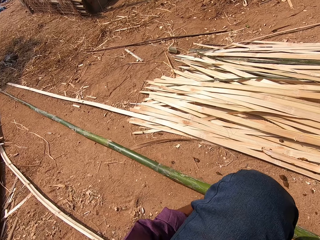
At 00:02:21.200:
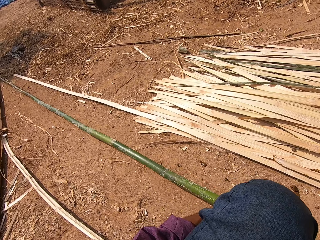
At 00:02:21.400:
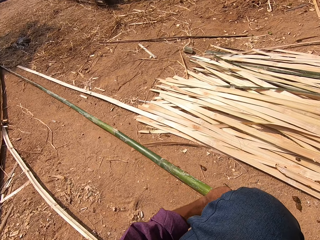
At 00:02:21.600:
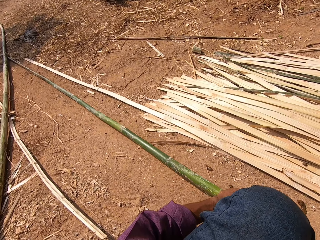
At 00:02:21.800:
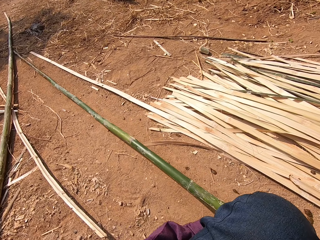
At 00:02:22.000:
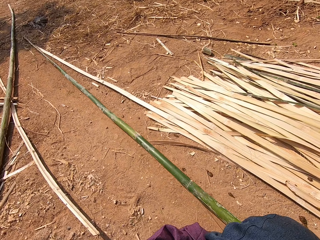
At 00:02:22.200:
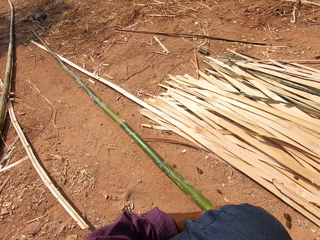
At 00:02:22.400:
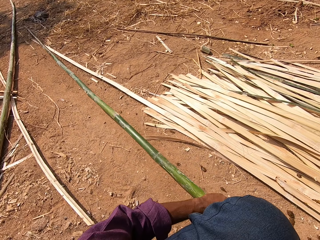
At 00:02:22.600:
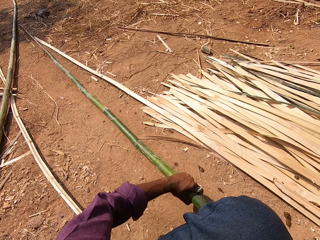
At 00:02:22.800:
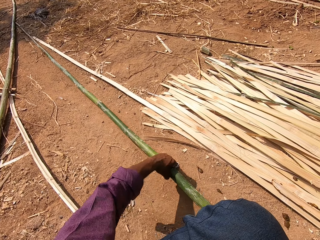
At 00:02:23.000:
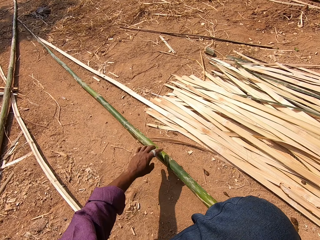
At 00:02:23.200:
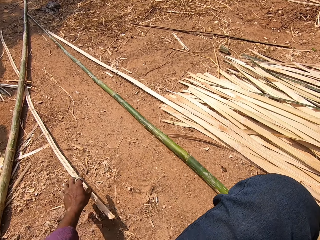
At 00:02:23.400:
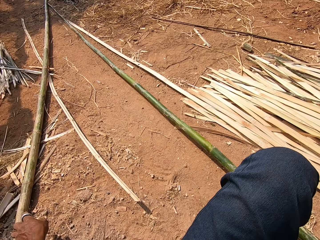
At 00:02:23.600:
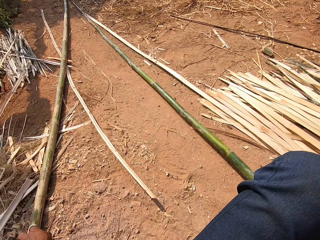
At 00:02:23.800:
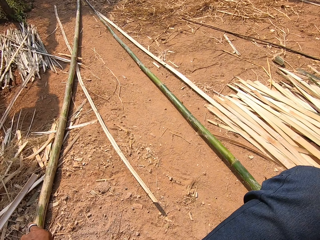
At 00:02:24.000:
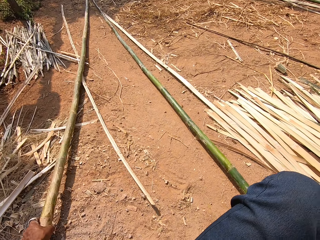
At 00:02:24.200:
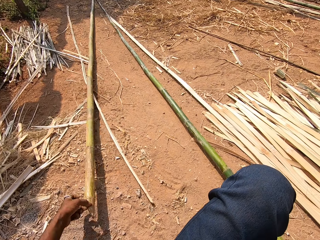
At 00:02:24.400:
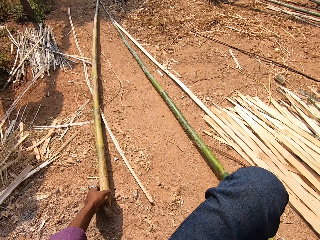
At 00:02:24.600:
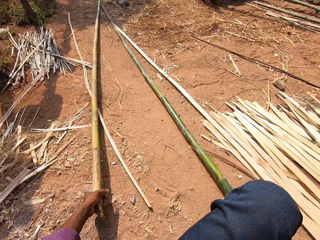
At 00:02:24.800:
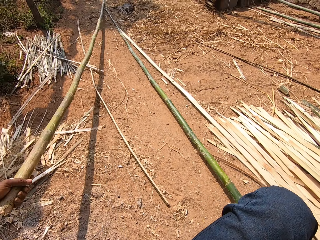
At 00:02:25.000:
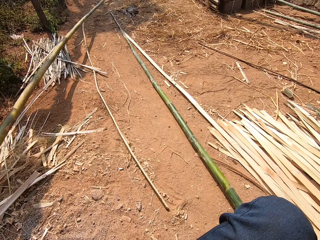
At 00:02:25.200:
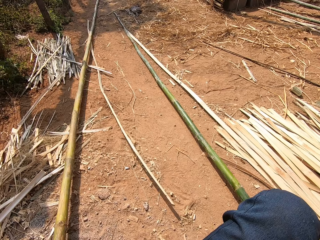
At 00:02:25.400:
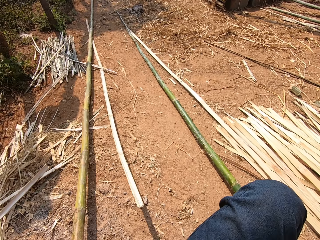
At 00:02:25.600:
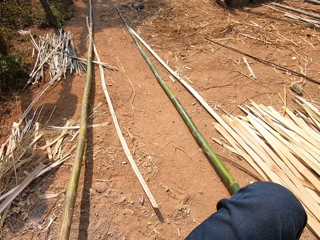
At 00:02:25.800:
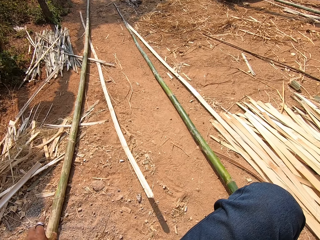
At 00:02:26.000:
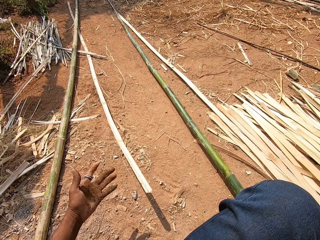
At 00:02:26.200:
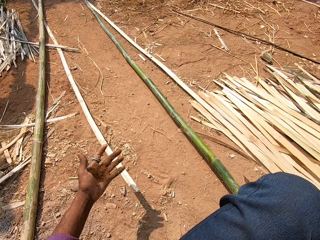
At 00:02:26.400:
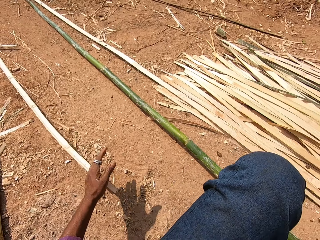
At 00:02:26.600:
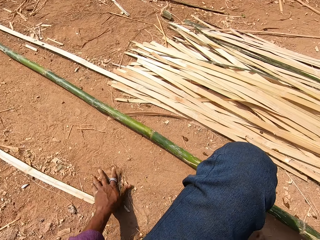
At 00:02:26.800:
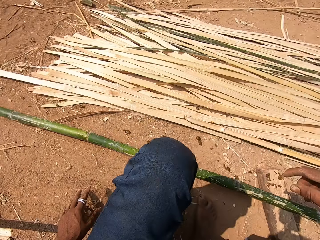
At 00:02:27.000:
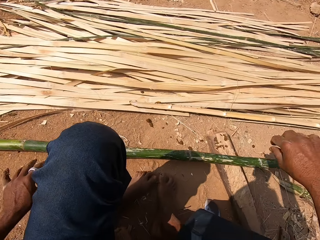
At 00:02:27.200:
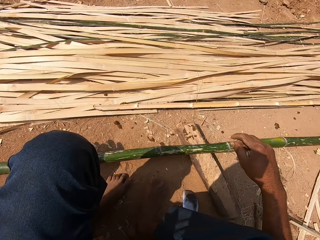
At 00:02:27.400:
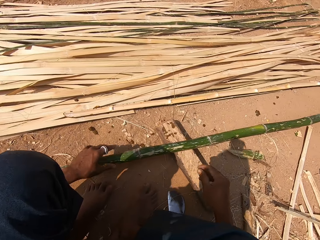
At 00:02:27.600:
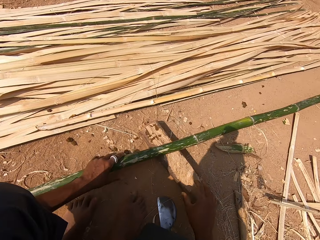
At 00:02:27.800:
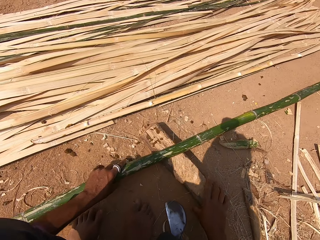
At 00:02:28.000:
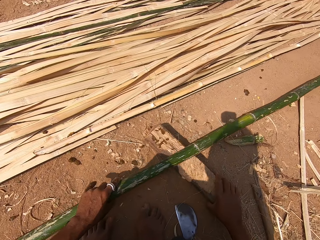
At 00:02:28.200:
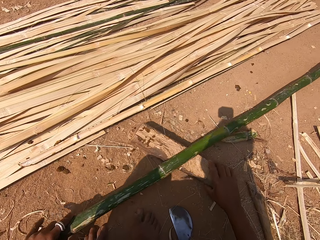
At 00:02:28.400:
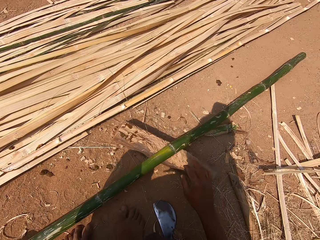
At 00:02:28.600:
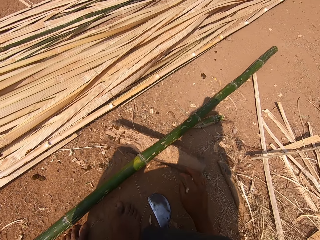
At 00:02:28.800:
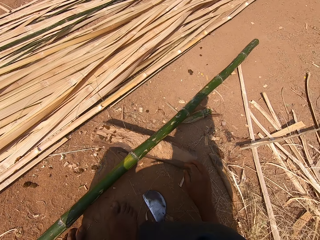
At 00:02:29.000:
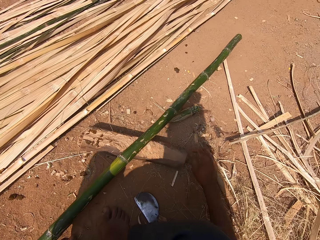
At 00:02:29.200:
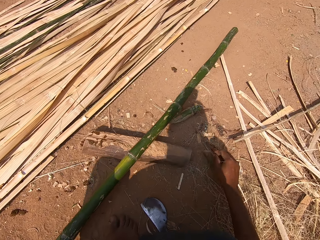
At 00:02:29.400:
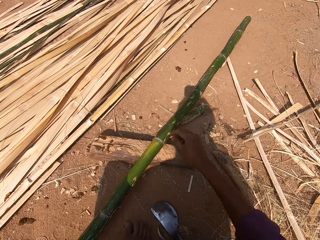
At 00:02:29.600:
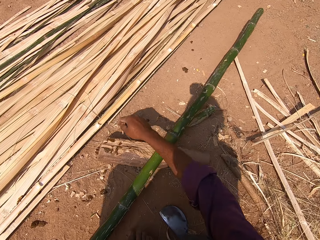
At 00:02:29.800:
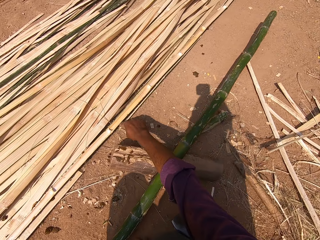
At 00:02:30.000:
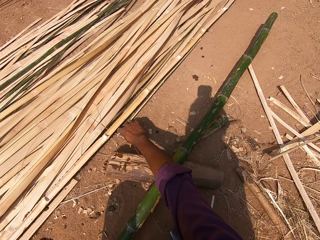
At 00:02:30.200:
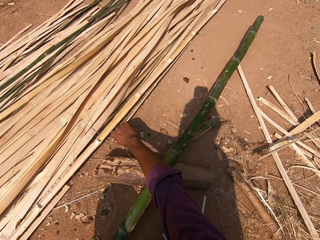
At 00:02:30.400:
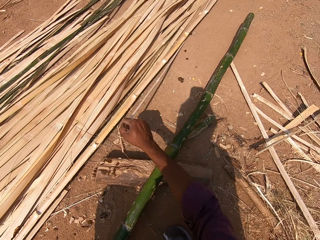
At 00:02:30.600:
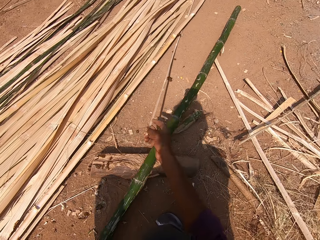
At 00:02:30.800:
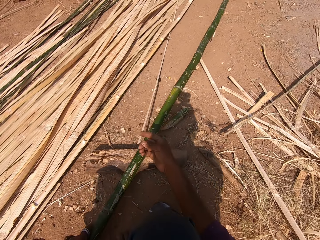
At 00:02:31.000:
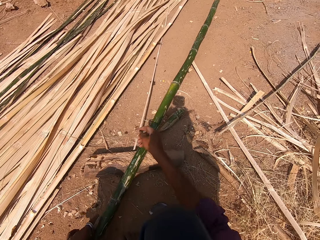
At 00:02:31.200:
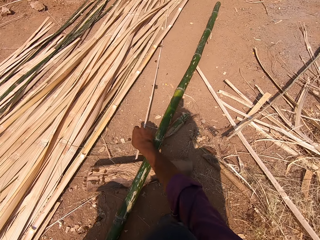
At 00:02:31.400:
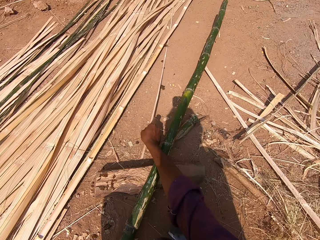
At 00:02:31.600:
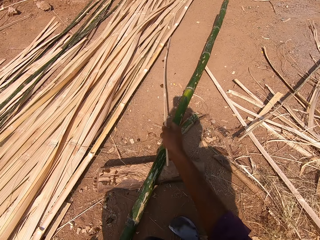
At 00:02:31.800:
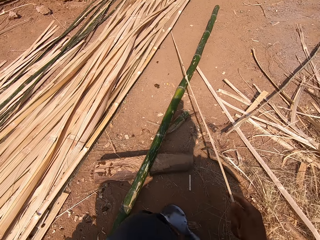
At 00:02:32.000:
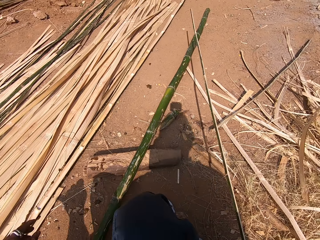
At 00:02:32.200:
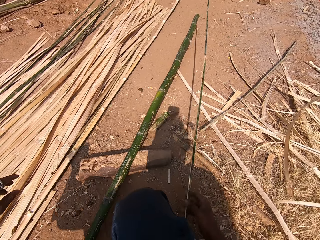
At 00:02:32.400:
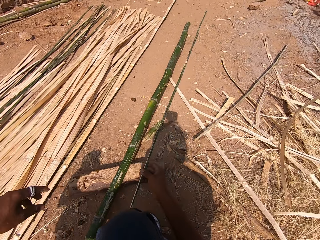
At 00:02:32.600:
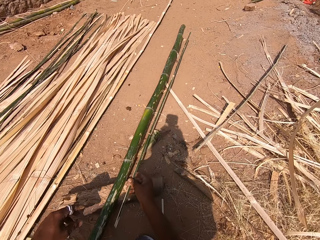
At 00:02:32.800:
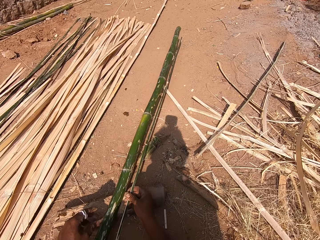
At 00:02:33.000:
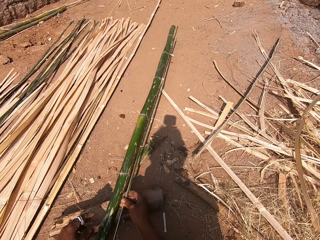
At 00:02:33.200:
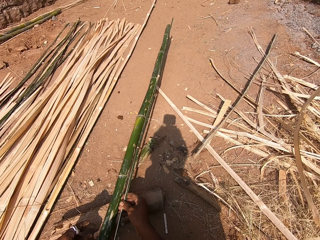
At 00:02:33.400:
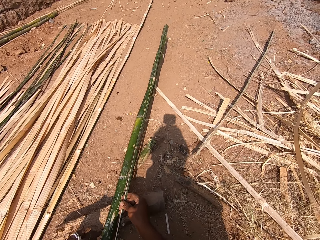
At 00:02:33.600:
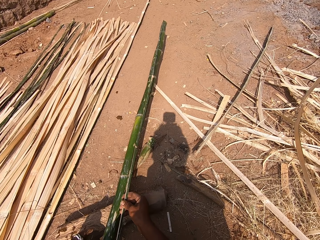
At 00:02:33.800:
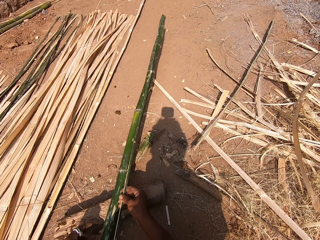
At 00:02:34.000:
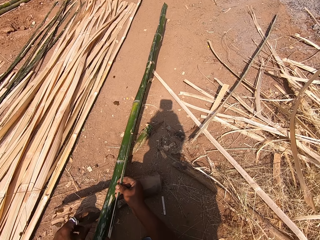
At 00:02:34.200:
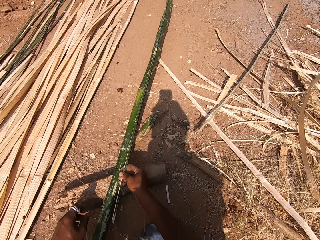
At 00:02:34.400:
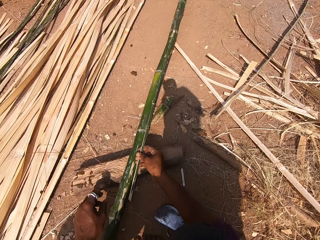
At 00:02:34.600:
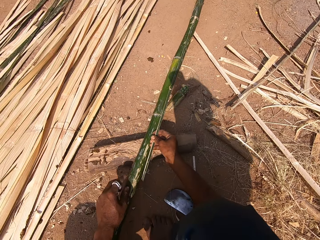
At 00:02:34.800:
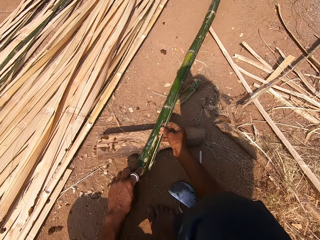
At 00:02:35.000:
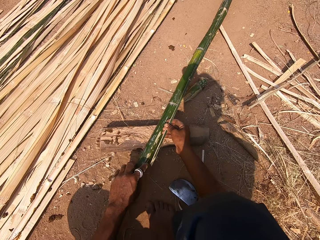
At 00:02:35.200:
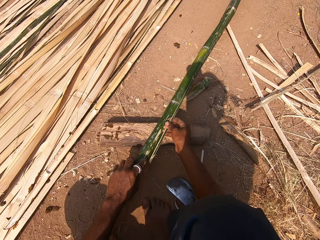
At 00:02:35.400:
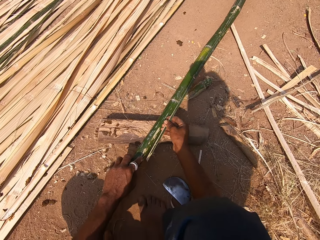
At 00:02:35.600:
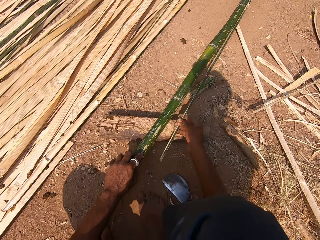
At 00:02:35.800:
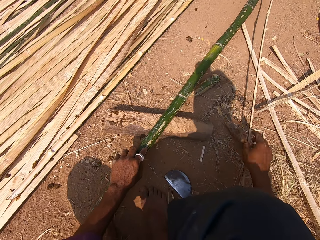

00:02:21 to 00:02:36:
The camera wearer looks around. They pull the bamboo stick. They pick a bamboo stick from the ground. They rub the hand on the soil. They look around. They adjust the log. They pull the bamboo stick on the ground. They pick a bamboo strip from the ground. They put the bamboo stick on the bamboo. They measure the bamboo stick.

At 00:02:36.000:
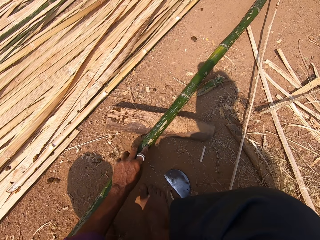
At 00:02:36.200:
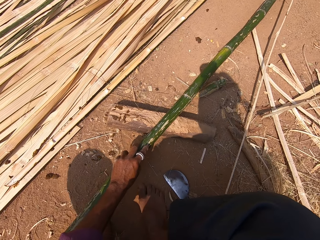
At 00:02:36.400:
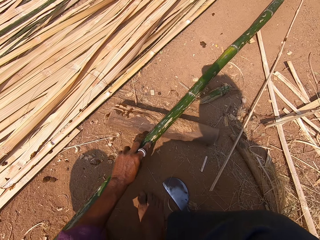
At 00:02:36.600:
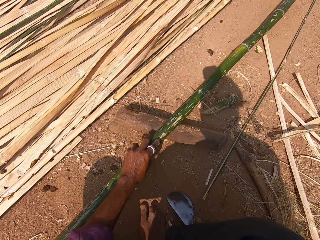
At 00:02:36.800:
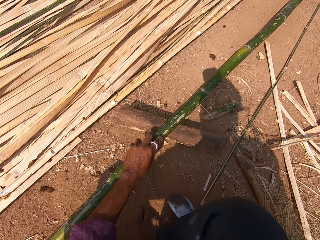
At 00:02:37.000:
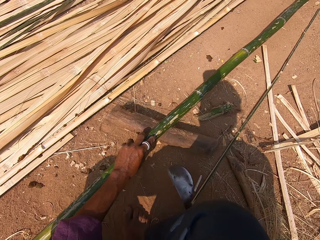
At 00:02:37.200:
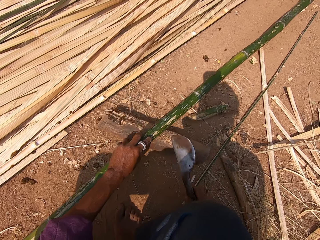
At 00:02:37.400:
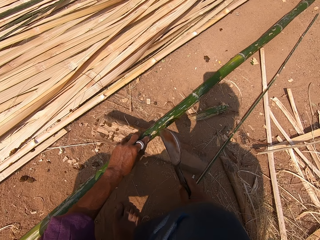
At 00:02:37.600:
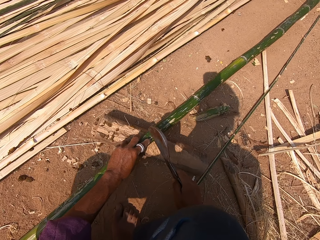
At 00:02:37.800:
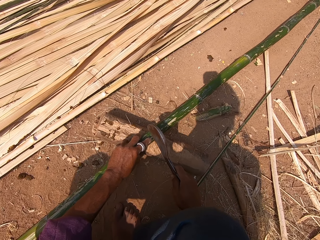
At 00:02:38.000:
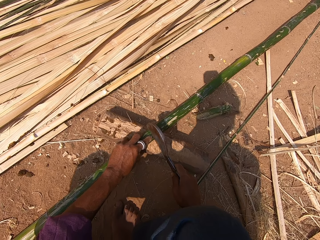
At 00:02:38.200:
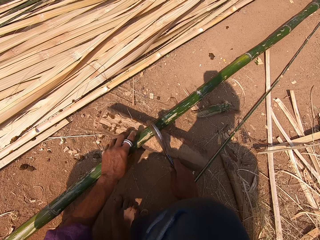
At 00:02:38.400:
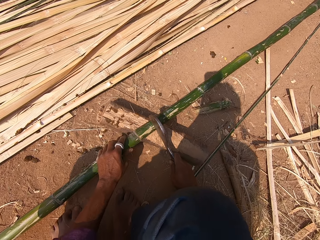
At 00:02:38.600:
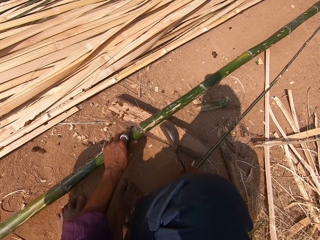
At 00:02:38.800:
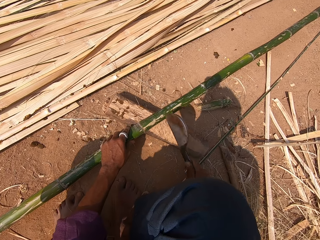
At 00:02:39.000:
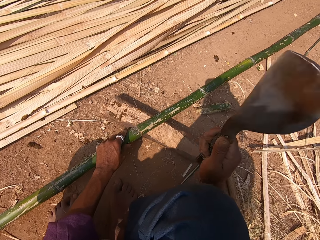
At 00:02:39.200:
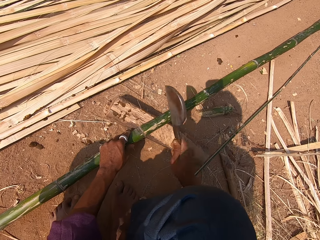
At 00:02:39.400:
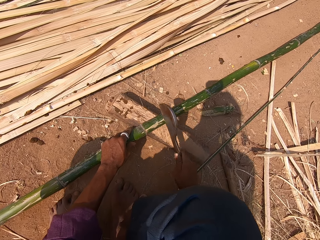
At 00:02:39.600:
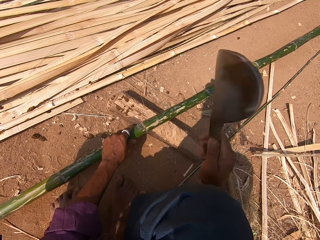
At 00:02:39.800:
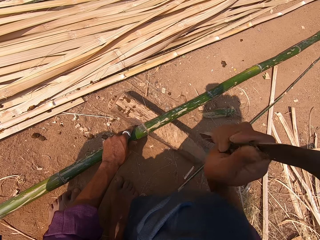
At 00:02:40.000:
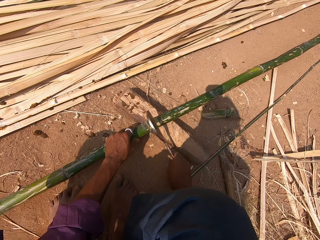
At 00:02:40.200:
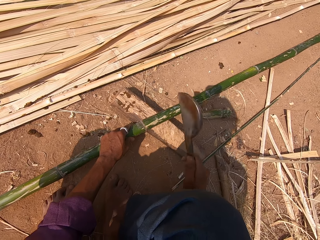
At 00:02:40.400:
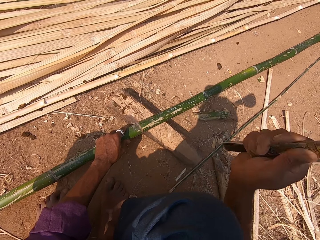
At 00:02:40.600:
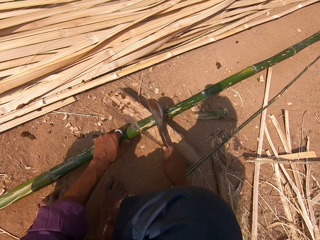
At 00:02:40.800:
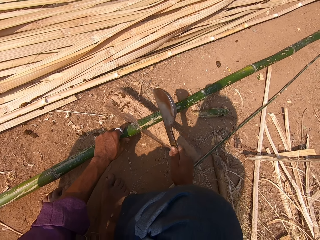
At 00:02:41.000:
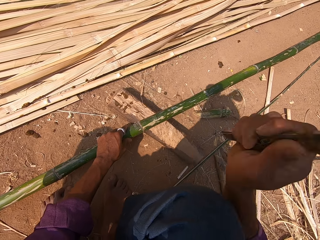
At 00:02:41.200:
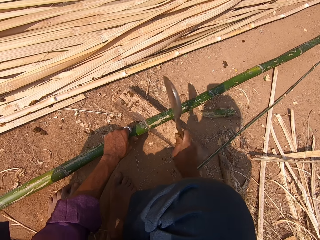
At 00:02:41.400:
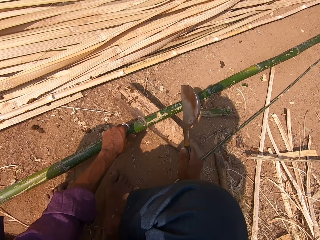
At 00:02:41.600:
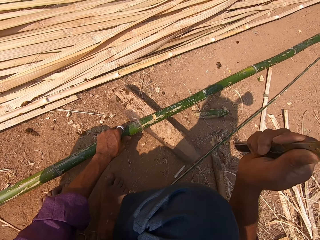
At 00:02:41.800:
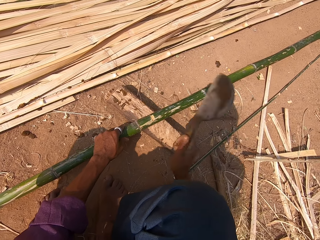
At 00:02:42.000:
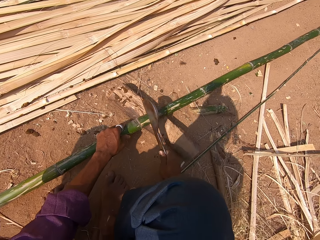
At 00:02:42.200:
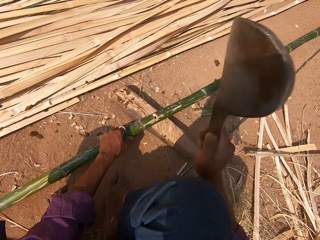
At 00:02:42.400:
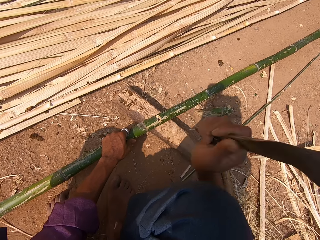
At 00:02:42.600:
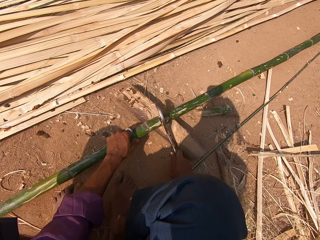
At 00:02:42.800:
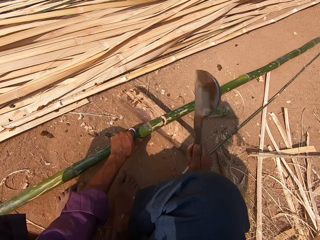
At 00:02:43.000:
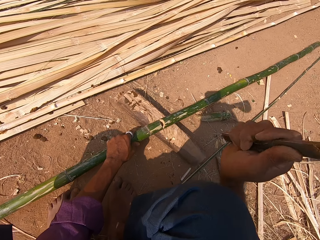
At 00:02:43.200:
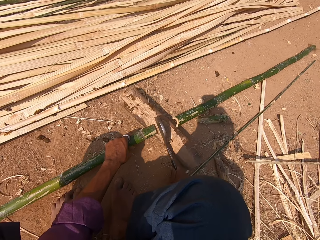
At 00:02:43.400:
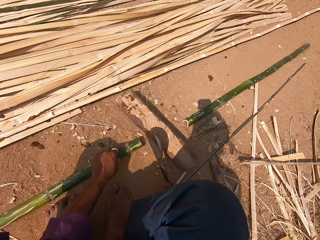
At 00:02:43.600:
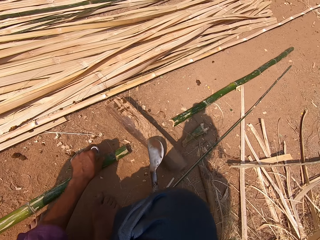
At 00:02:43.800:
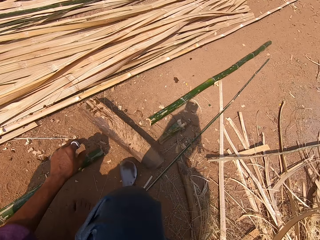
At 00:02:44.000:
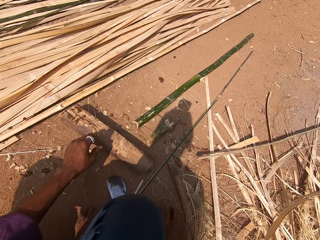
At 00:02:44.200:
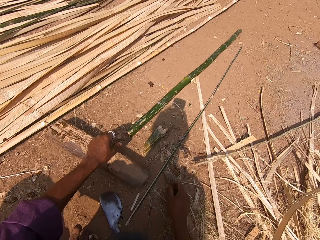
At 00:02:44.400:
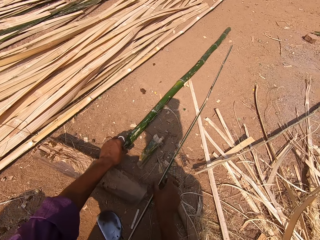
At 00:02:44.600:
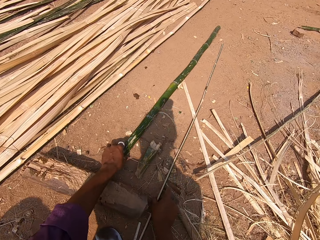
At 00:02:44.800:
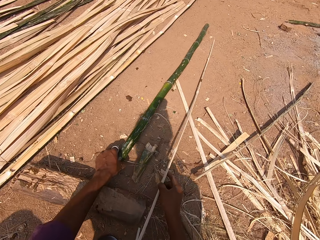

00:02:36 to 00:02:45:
The camera wearer puts the bamboo strip down. They pick the bamboo cutting sickle. They mark the bamboo stick. They cut the bamboo stick with the machete. They put the cutting sickle down.
